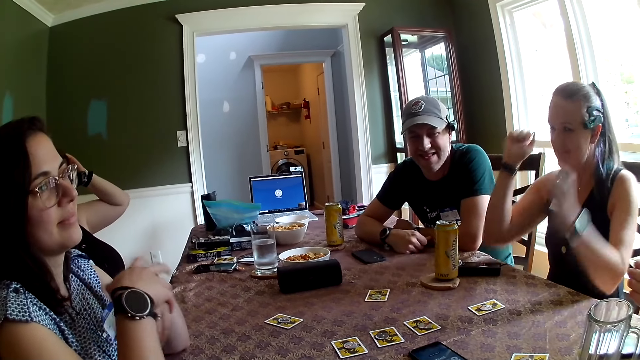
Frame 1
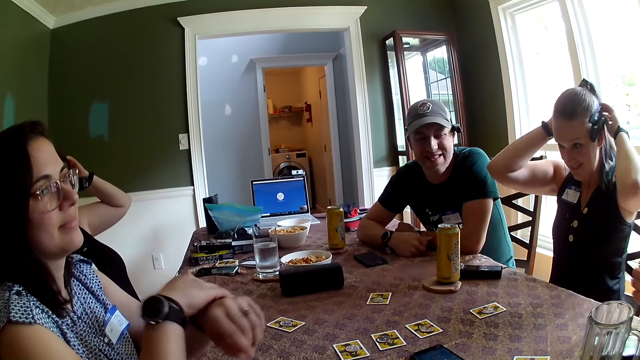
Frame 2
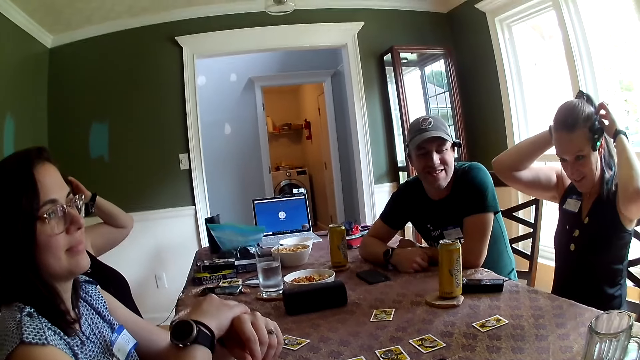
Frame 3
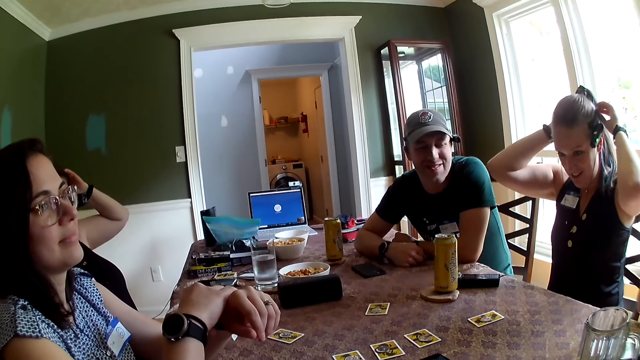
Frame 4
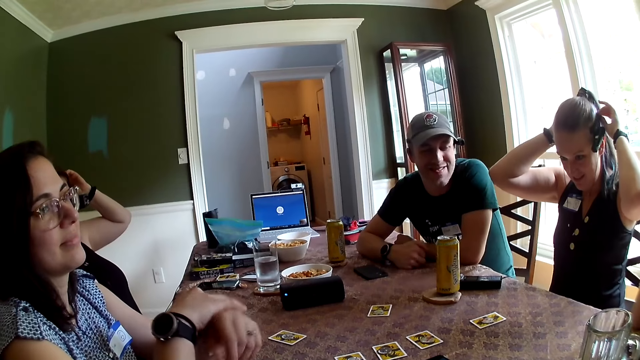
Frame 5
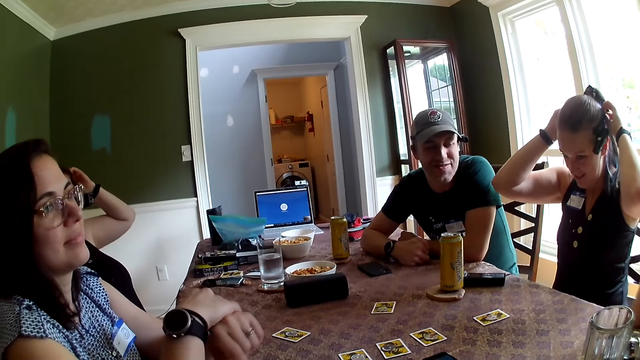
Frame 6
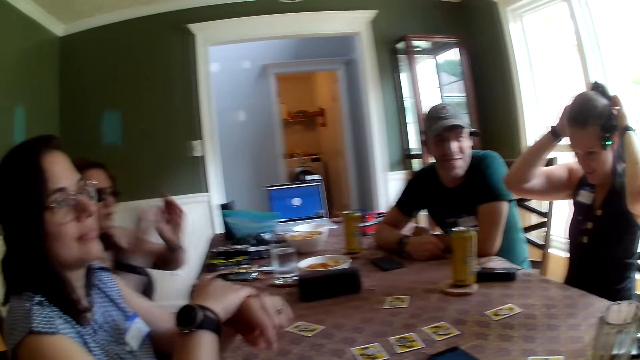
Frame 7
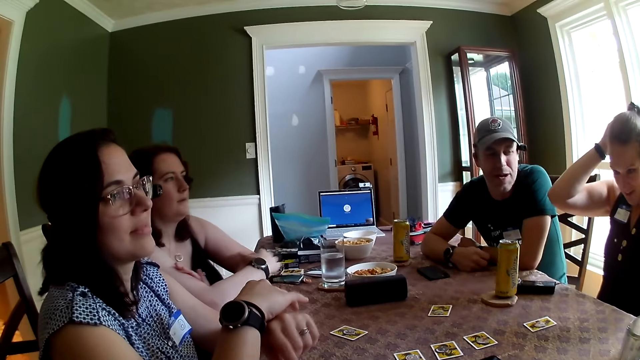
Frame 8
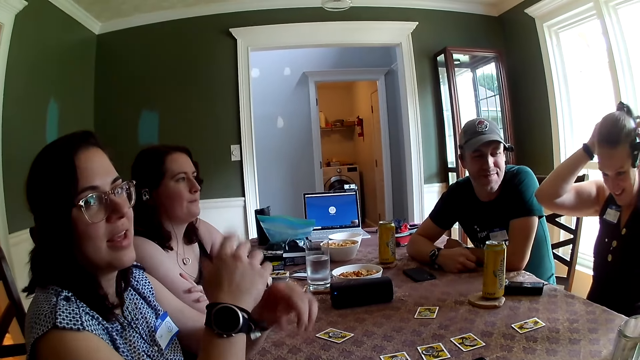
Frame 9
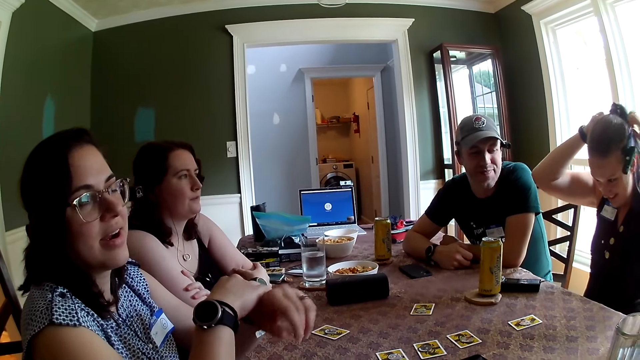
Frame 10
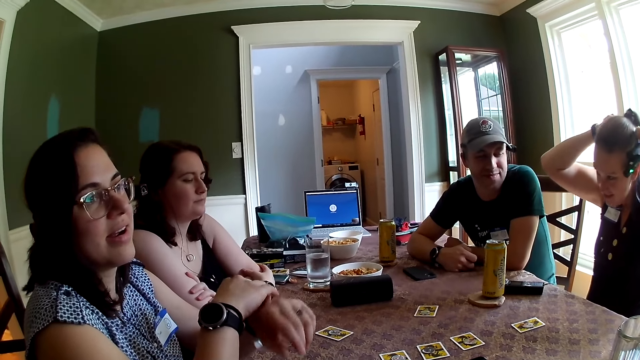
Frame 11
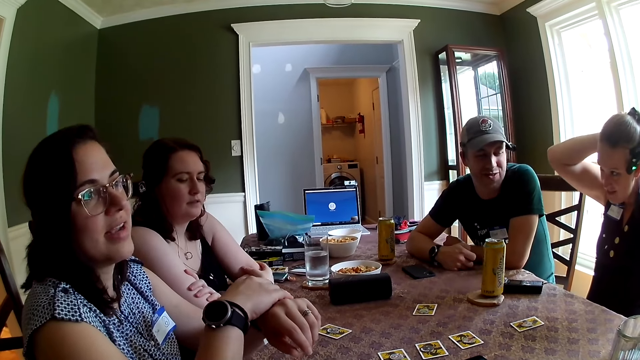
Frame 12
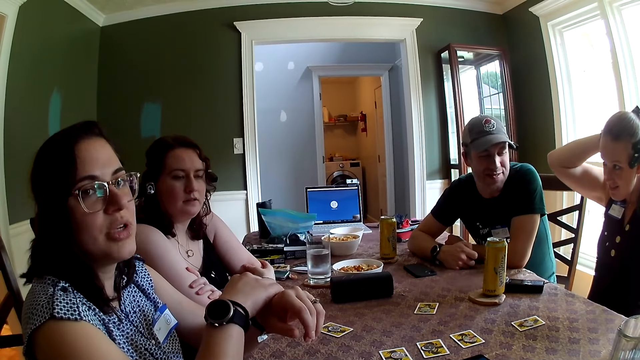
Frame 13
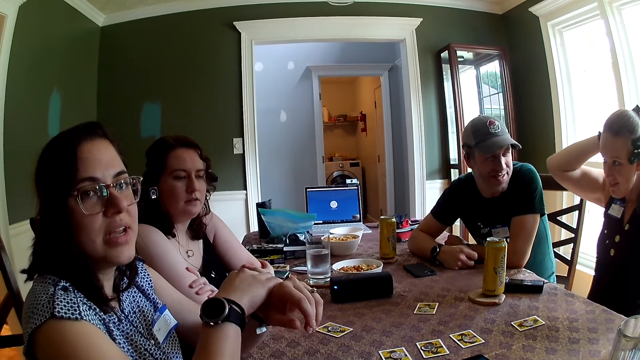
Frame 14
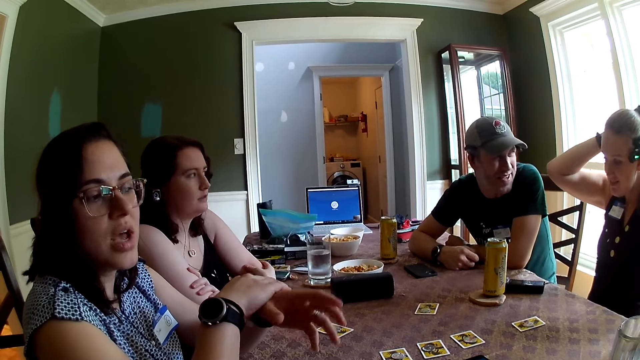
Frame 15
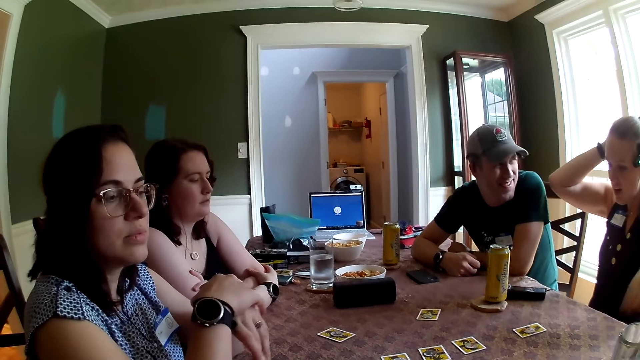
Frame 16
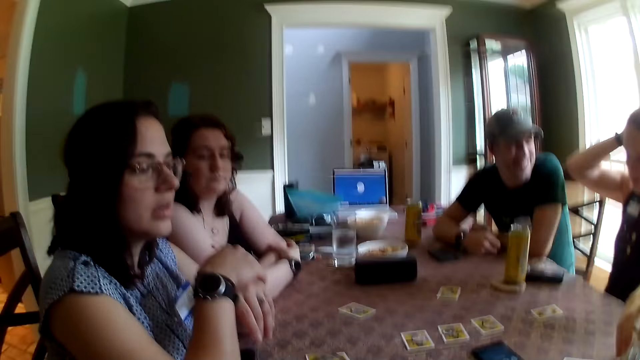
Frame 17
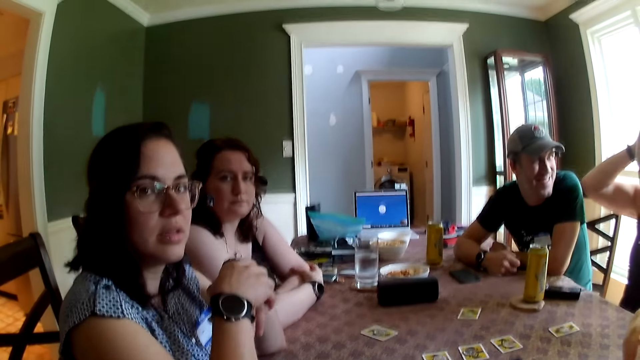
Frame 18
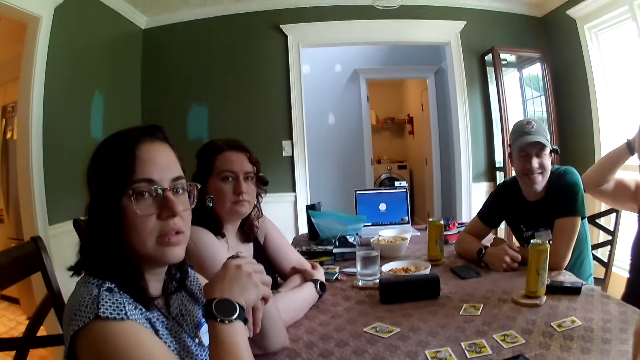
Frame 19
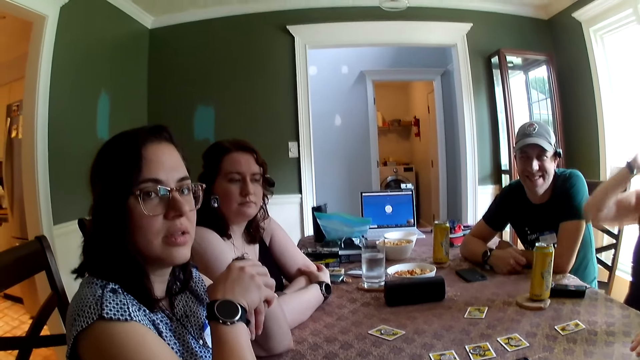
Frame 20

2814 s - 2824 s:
A man talks to another man. A woman adjusts a camera strap on her head with both hands. Another woman adjusts the wrist watch on her left wrist with her right hand. The camera wearer converses with the group of people. A third woman folds her hands together. The second woman converses with the camera wearer. Another man places his right hand on a glass of water.

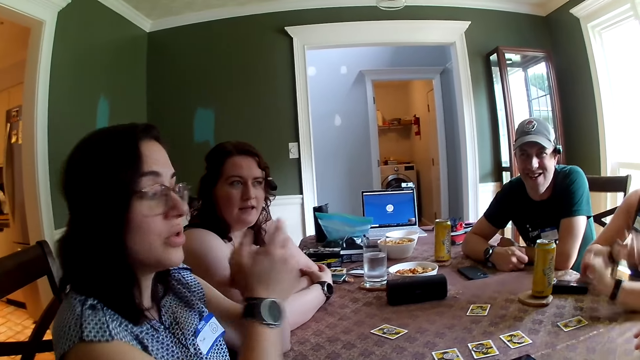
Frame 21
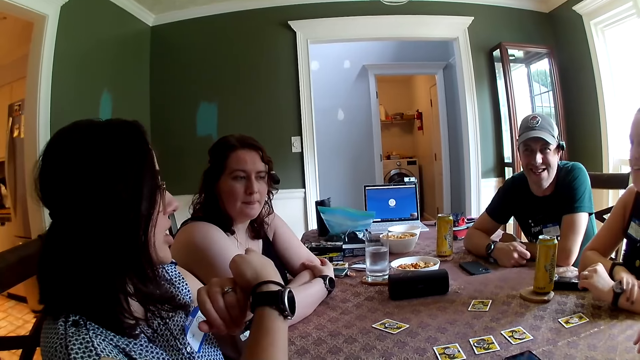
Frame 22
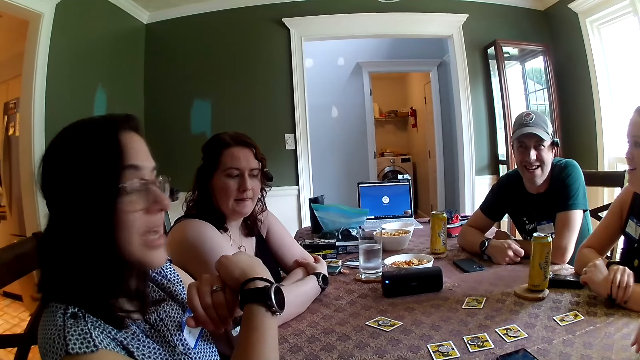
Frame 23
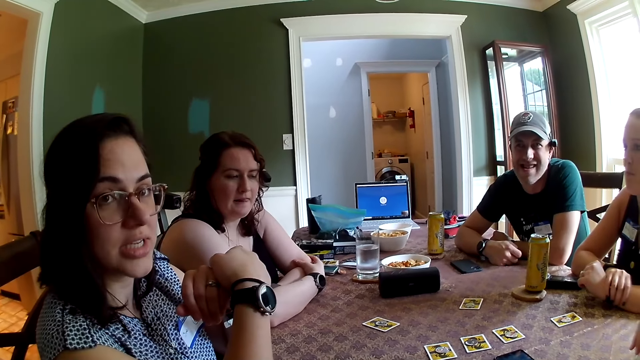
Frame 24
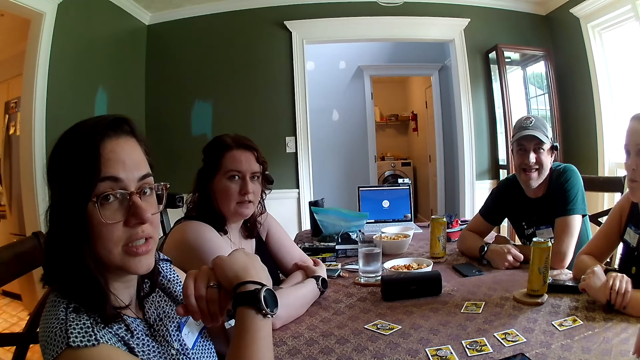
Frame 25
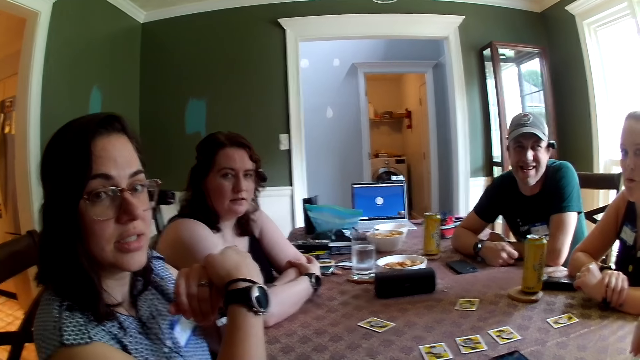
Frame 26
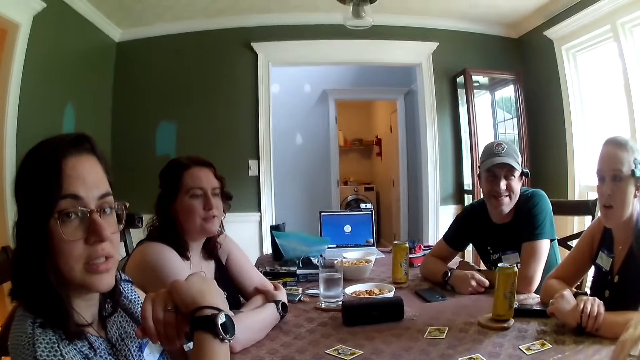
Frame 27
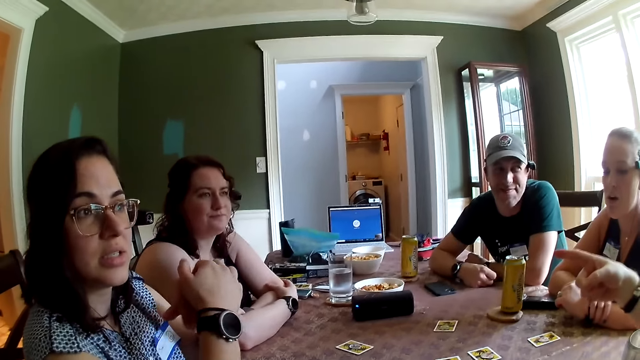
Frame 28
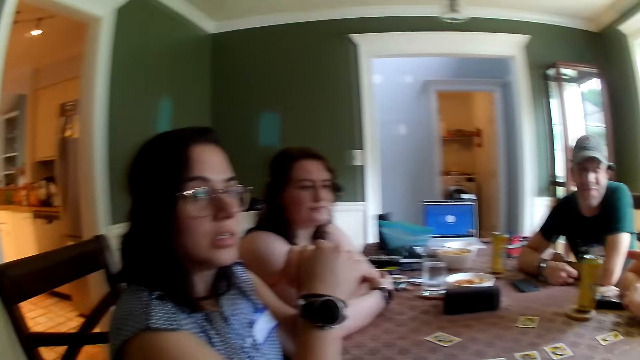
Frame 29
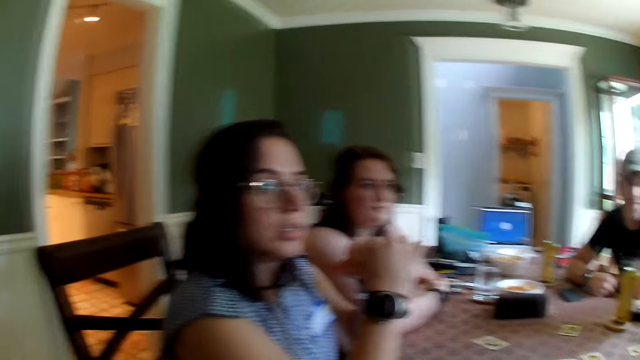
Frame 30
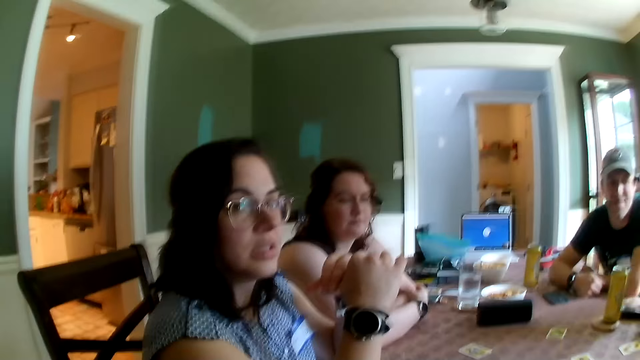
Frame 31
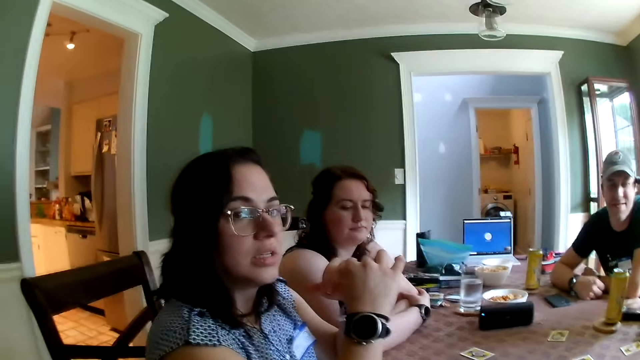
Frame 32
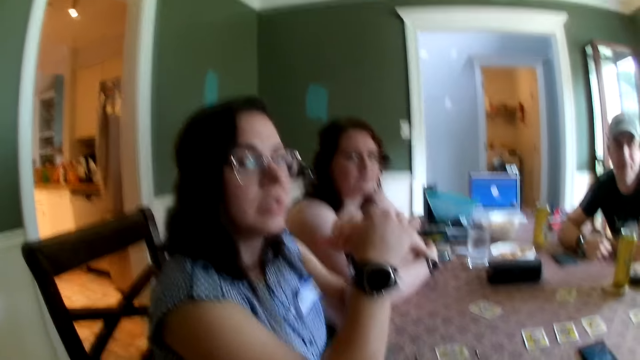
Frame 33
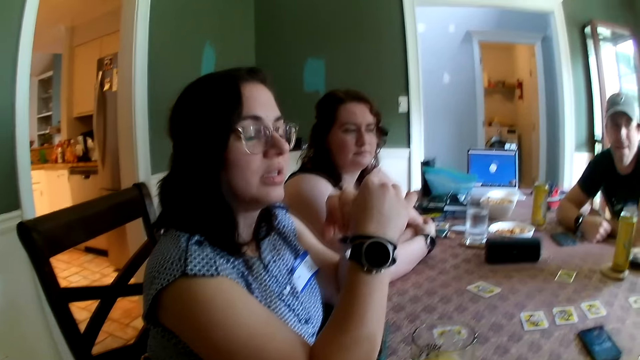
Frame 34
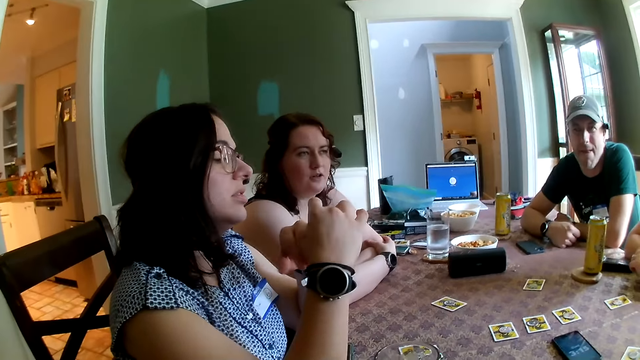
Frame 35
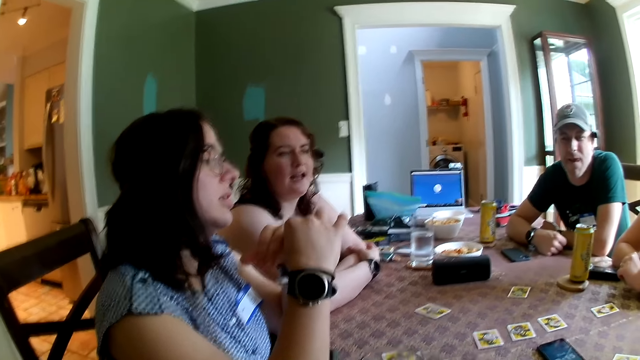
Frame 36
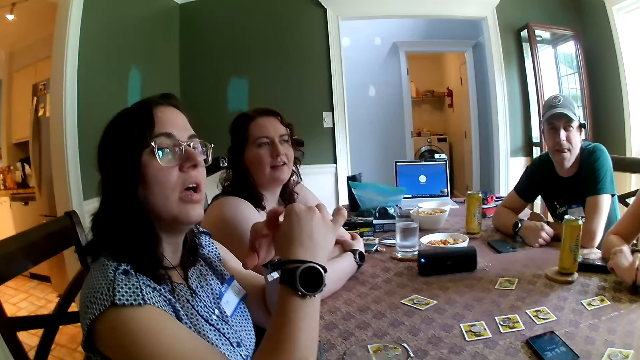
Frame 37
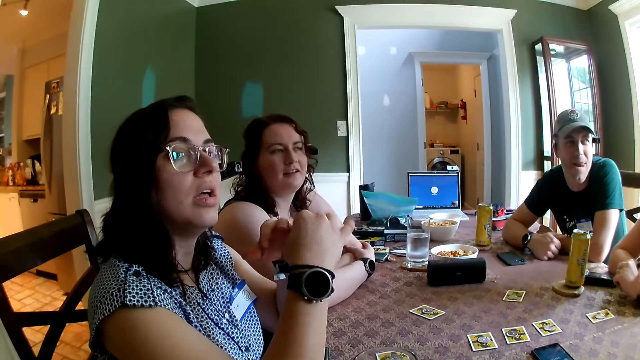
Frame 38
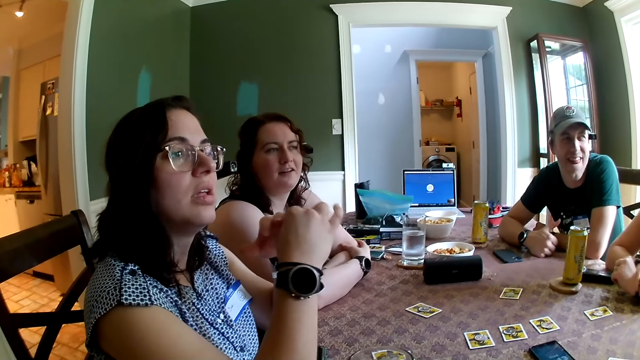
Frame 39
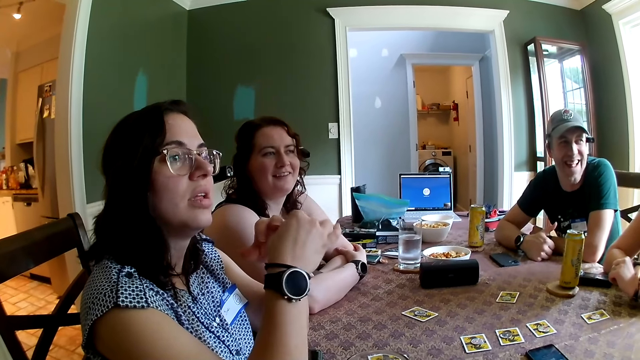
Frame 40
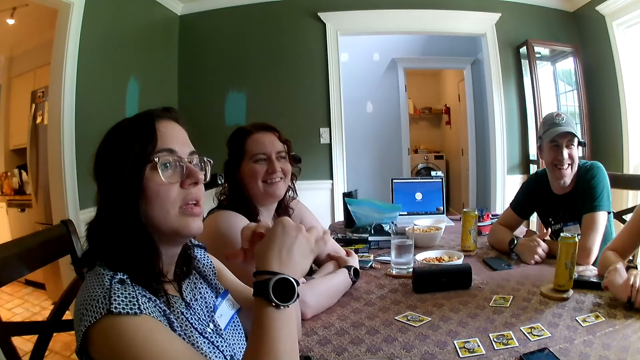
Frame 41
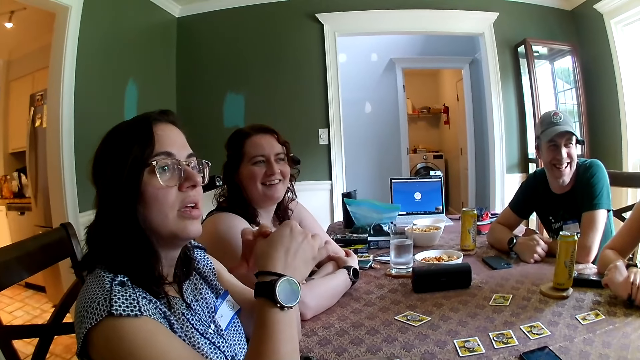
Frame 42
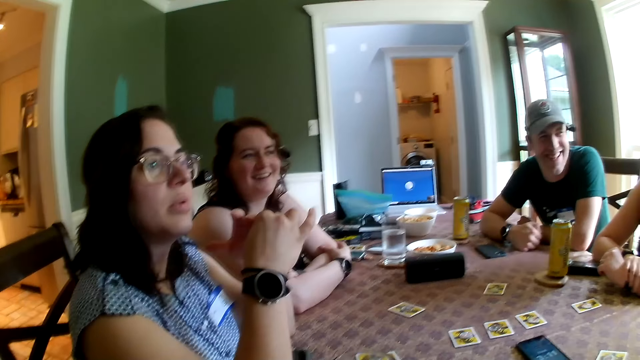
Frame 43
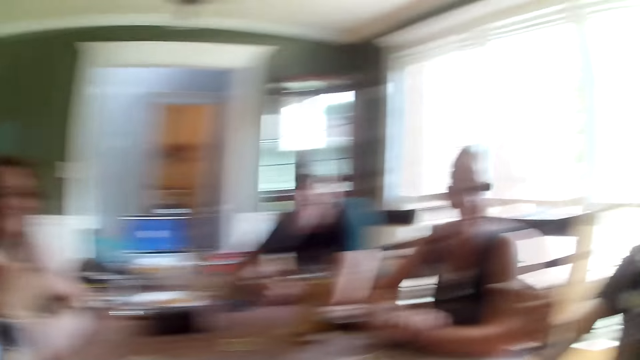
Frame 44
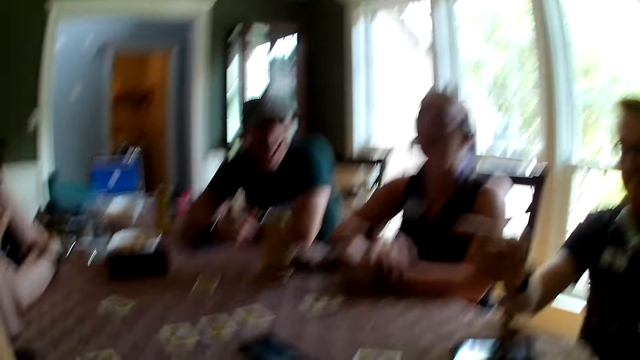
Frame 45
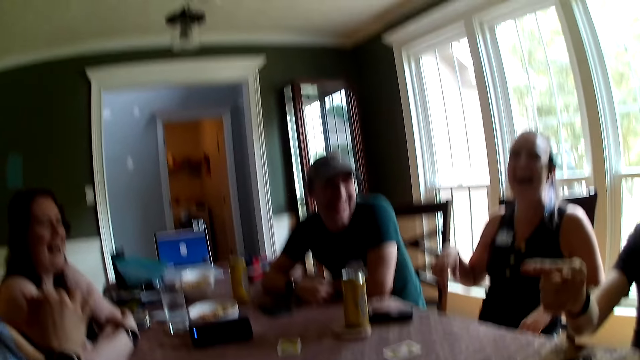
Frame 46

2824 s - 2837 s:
The woman places her right hand on her left wrist. A man points at another woman with his right hand.
